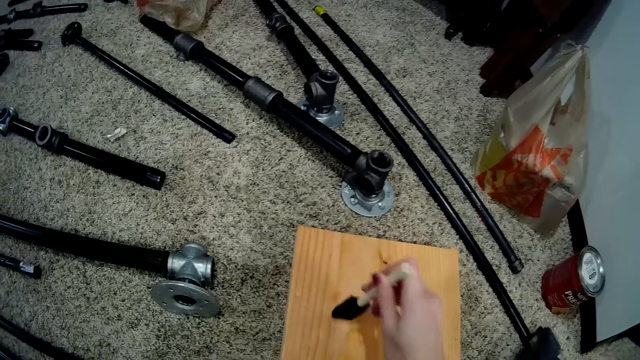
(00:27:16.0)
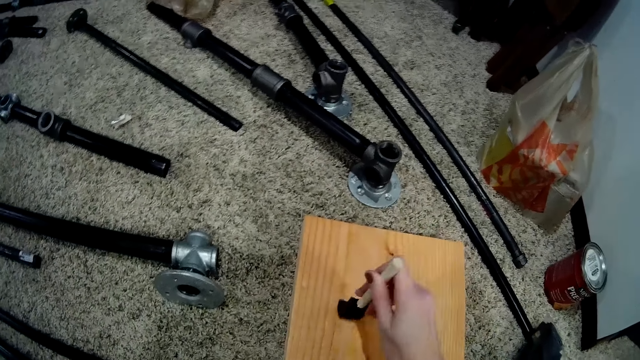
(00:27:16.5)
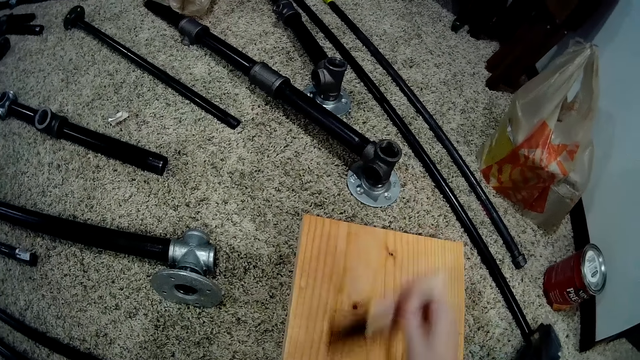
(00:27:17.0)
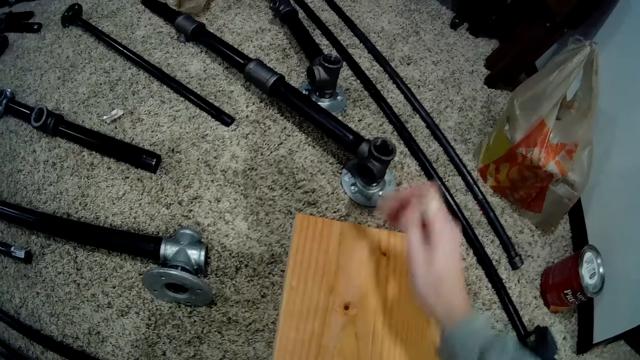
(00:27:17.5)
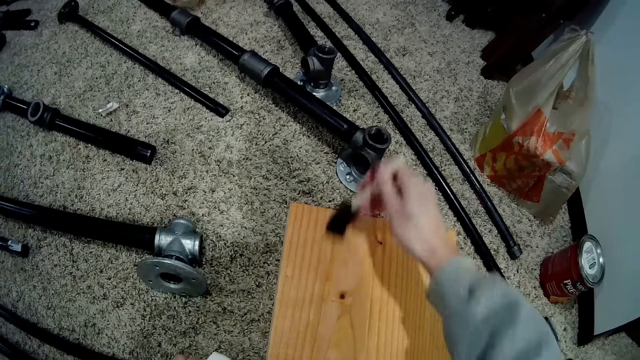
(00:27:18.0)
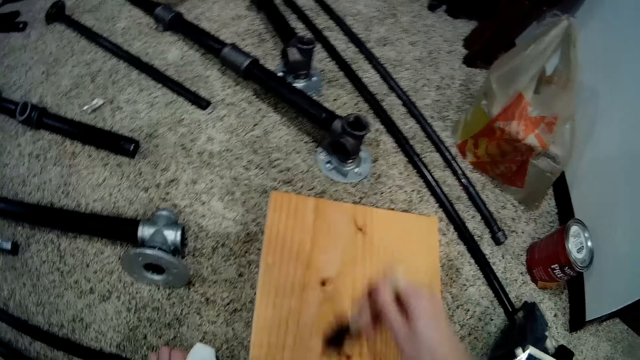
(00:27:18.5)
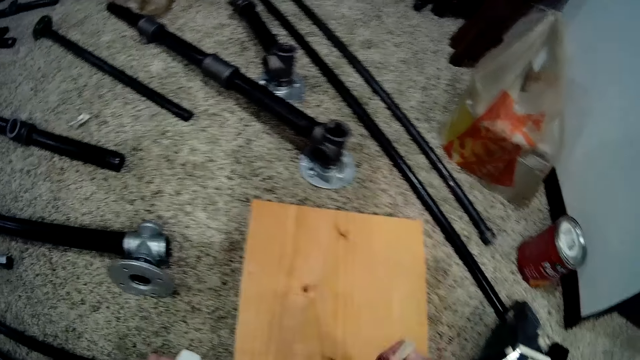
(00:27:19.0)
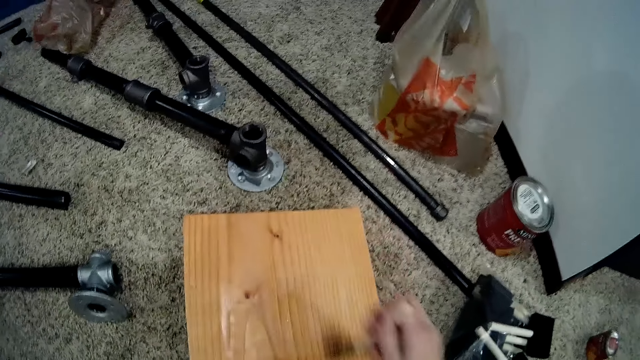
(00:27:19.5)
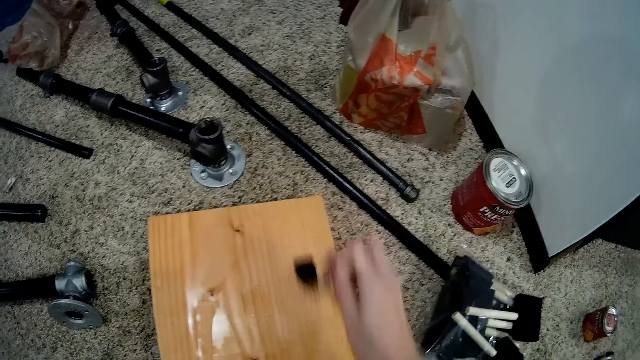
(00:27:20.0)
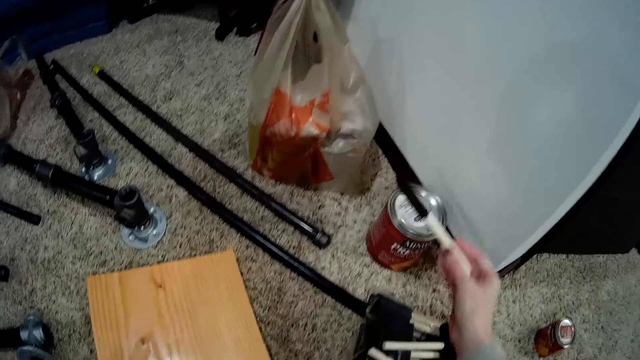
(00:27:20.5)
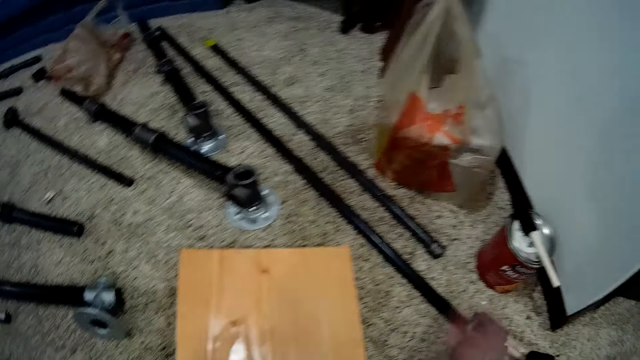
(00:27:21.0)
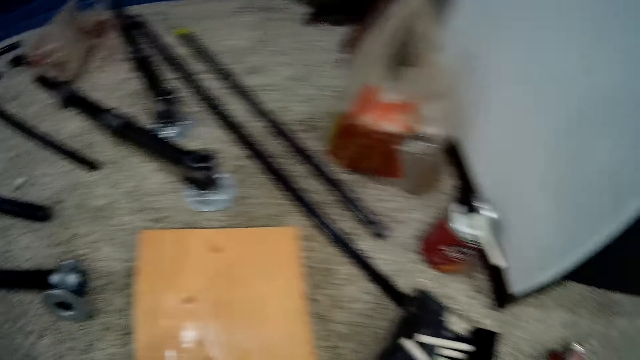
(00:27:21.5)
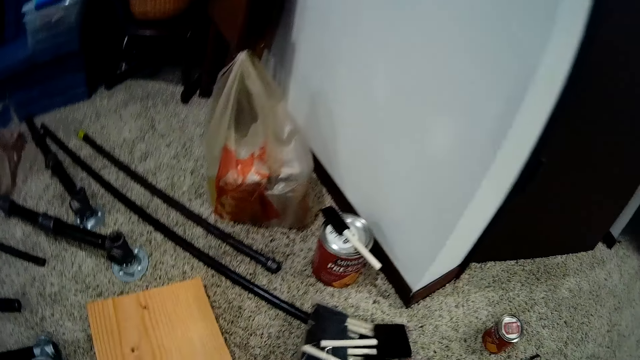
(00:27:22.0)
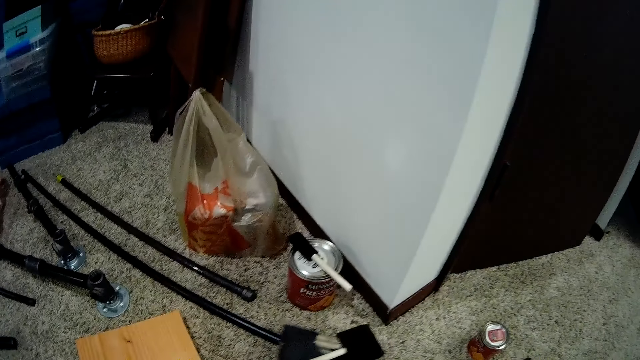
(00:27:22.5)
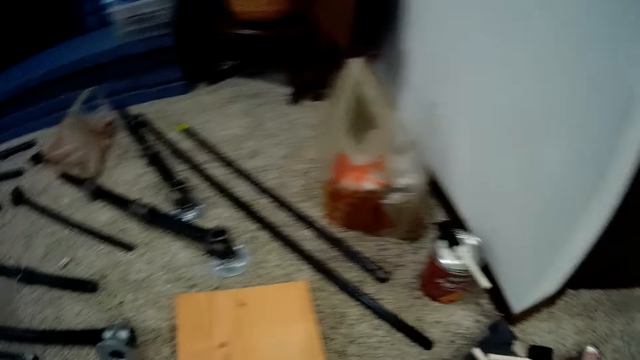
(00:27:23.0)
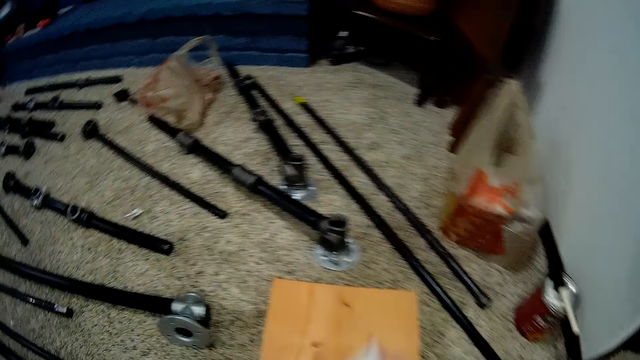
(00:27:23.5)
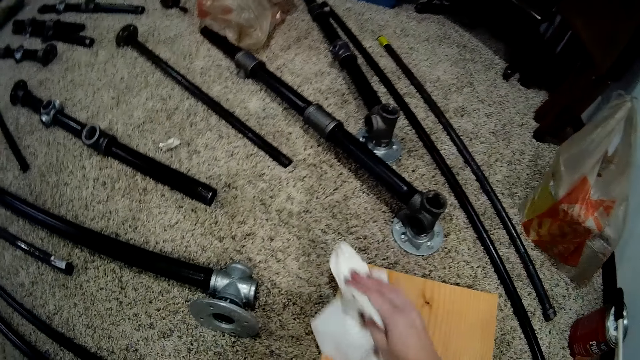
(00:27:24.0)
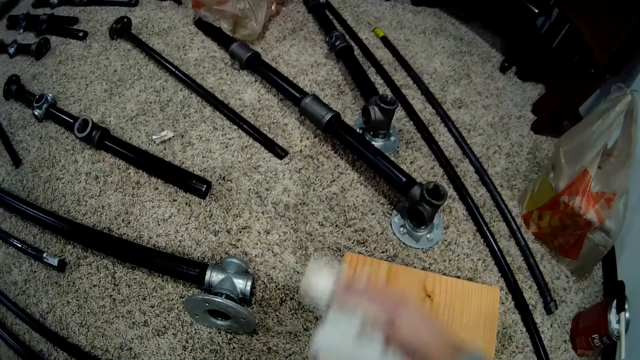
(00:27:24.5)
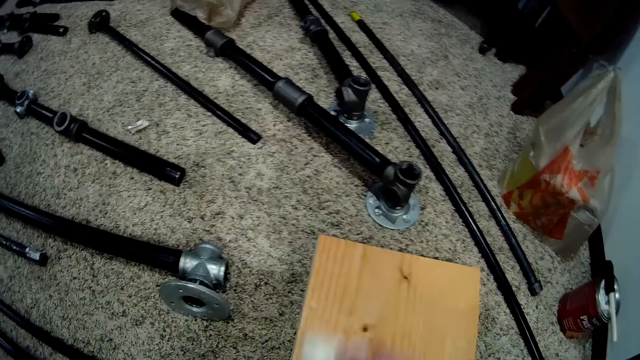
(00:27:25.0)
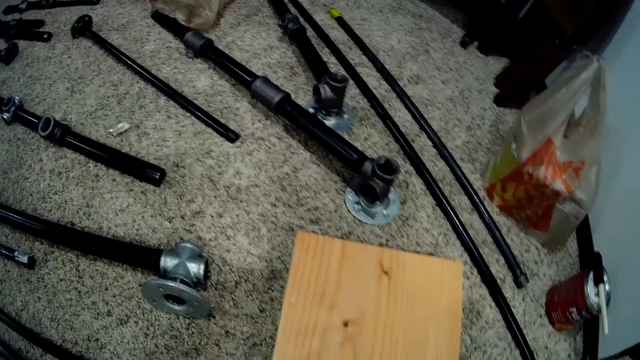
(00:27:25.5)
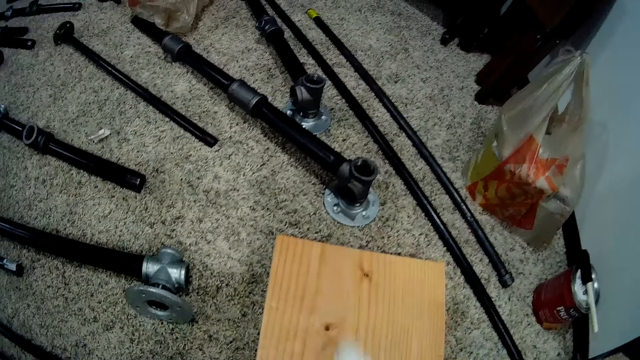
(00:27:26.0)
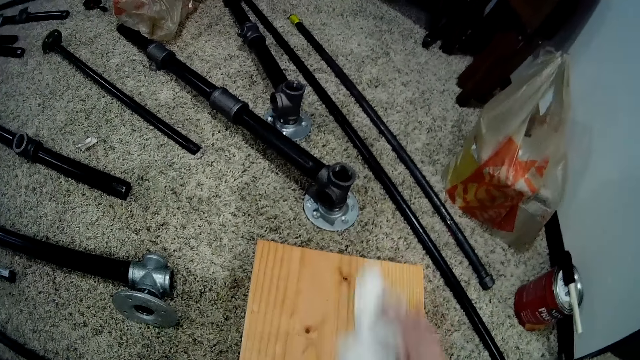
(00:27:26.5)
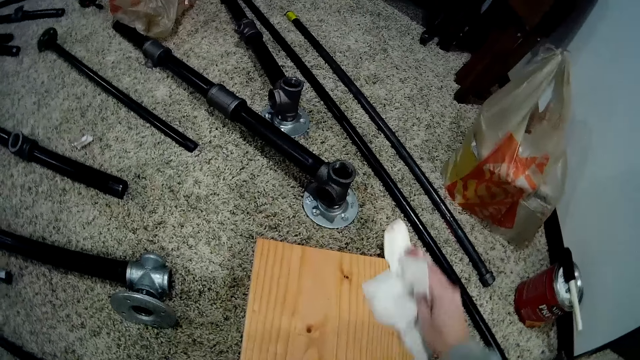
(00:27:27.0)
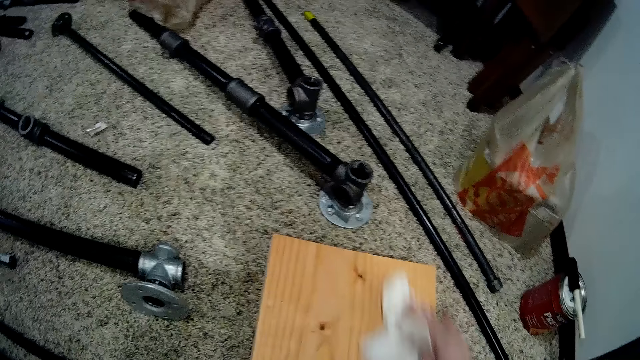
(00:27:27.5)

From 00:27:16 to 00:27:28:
The camera wearer places the brush on top of a plank on the floor. He cleans the wood plank on the floor with the tissue in his hand.

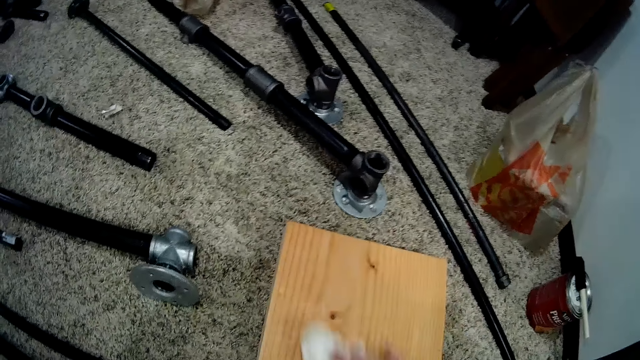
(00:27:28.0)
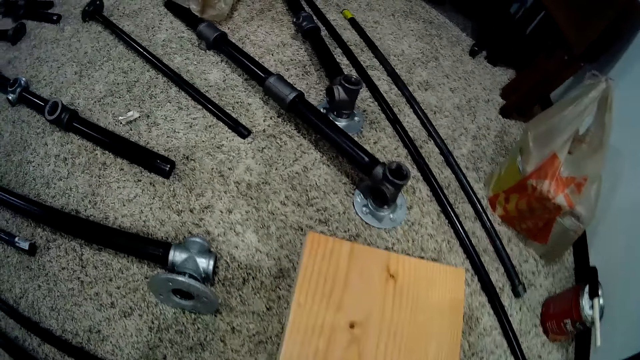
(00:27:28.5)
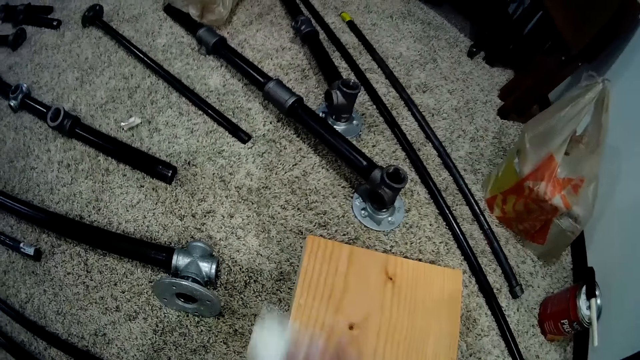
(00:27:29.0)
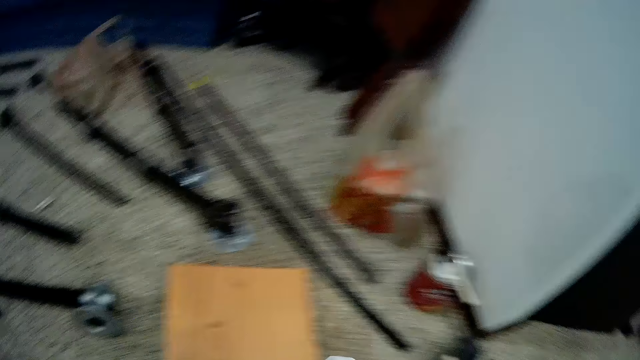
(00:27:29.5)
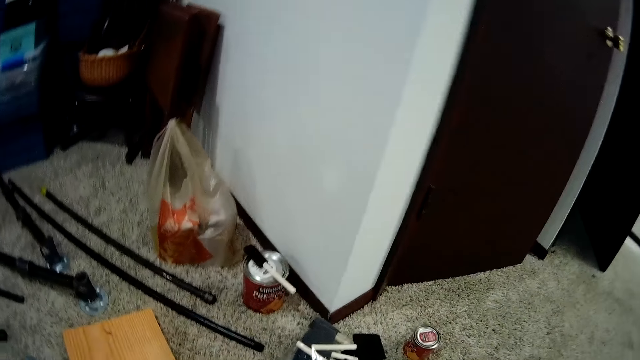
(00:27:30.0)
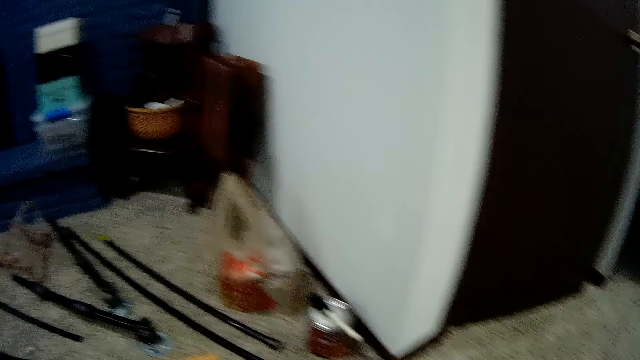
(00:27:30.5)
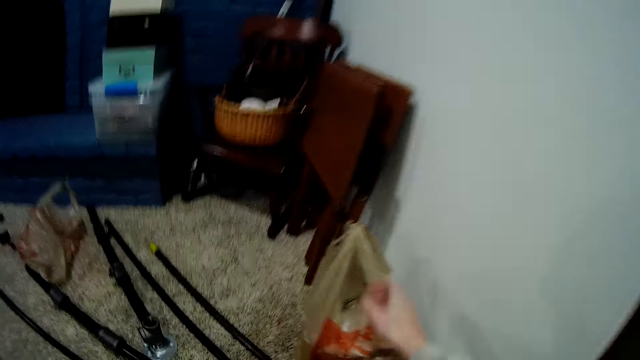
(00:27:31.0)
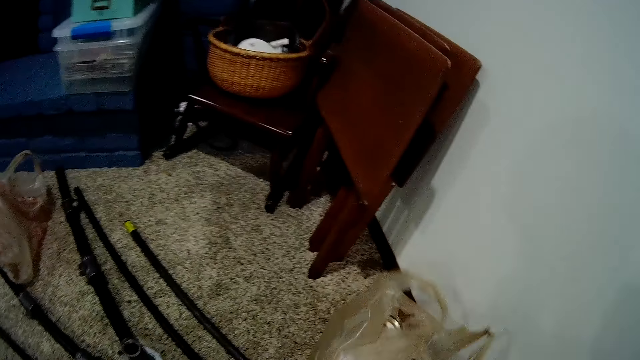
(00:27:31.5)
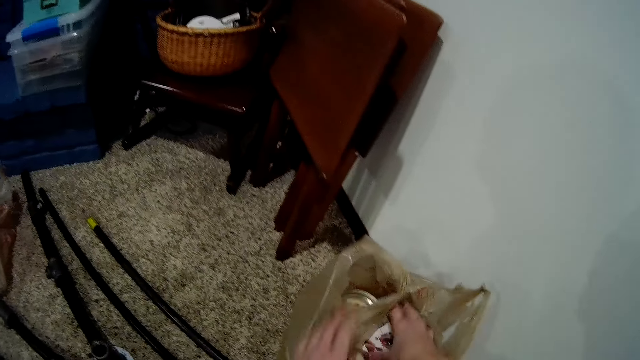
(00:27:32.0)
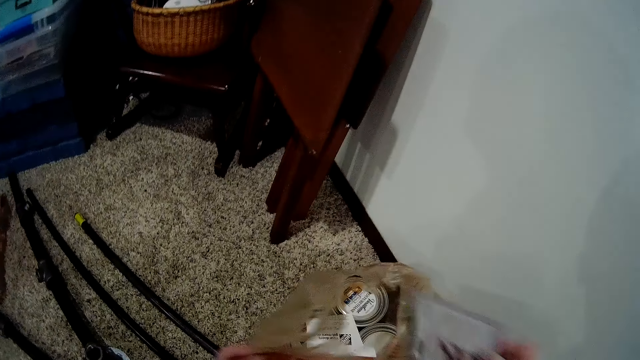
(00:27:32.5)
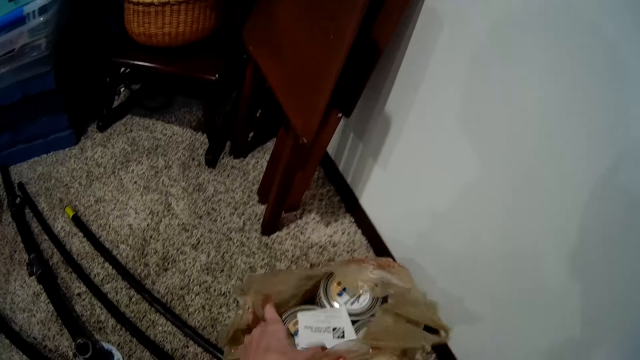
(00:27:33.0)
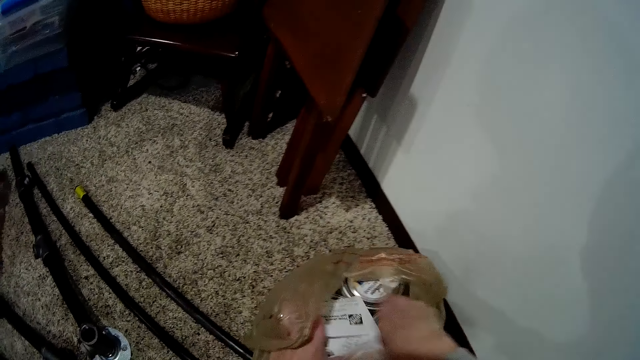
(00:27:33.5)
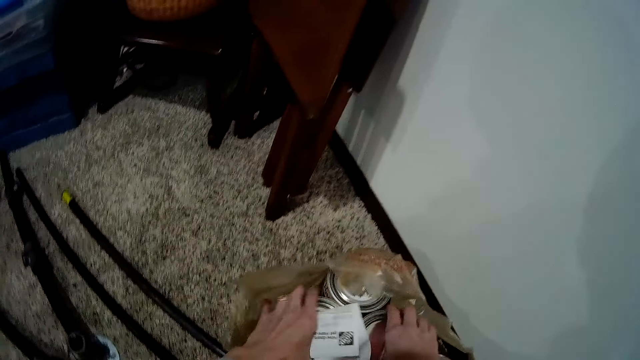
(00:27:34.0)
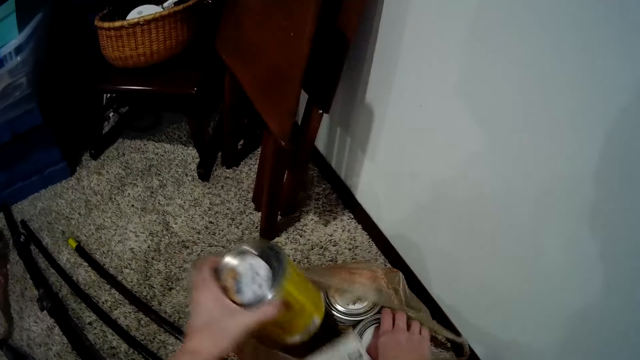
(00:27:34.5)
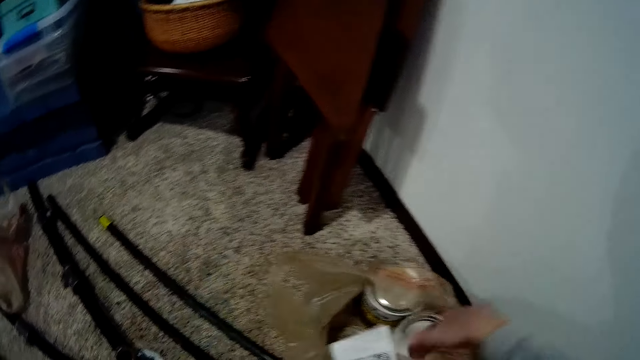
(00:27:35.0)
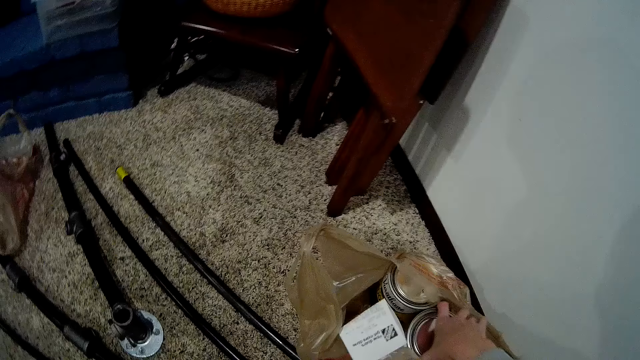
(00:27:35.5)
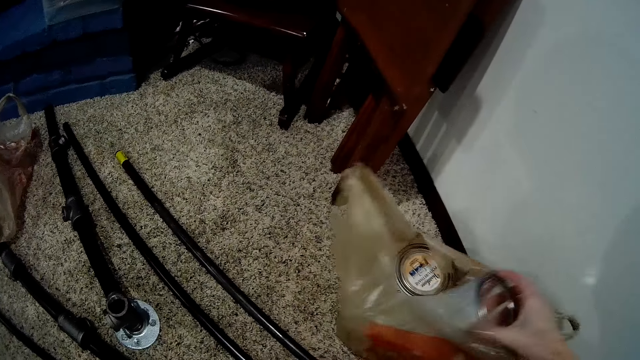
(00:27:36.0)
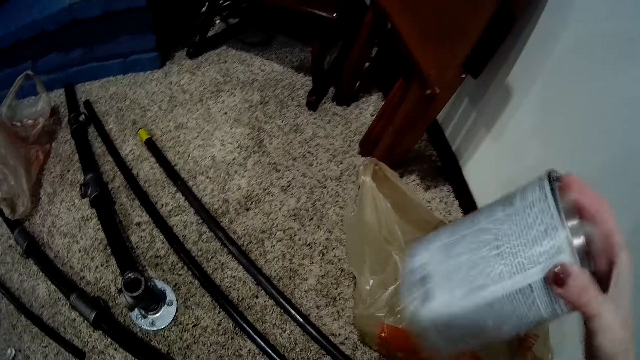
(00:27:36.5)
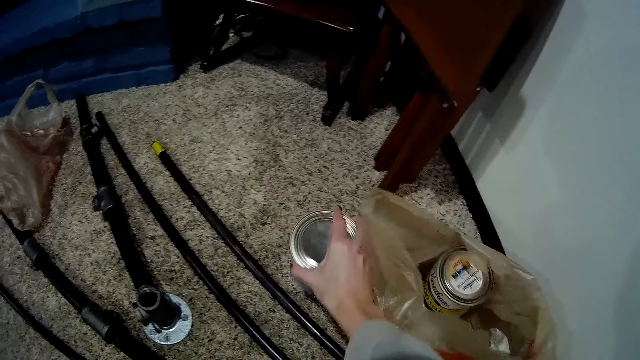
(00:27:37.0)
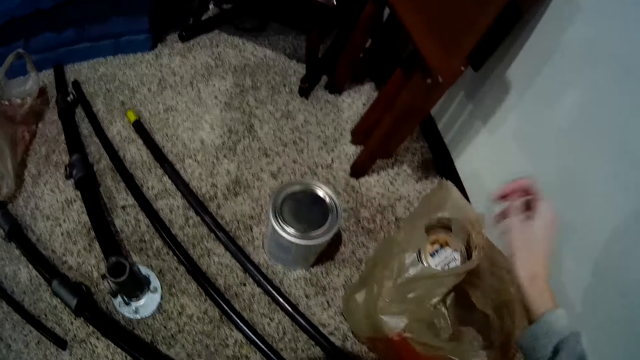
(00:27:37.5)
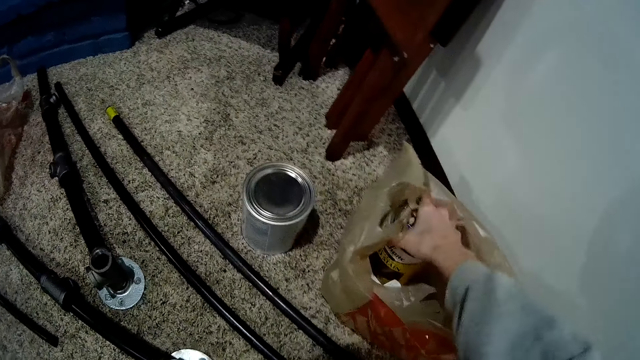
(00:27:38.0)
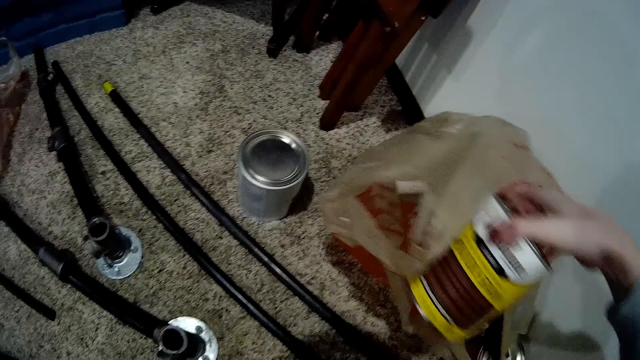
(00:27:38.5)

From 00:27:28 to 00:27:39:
The camera wearer reaches for a plastic bag. They remove cans of paint from a nearby nylon bag. They pick up a wood wax finish from the plastic bag. They place the wood wax finish on the floor. They pick up another wood wax finish from the plastic bag.
